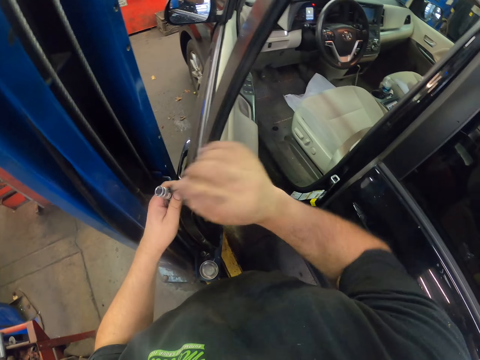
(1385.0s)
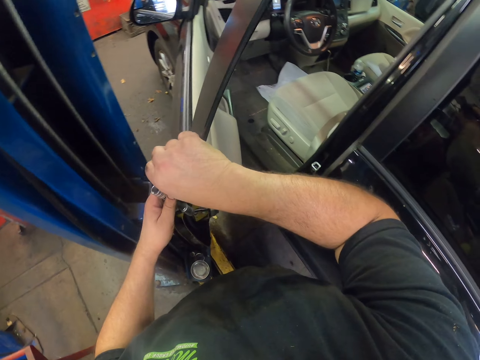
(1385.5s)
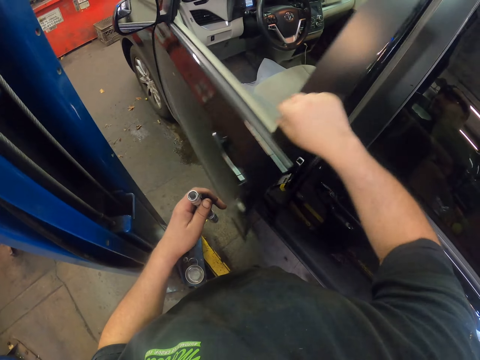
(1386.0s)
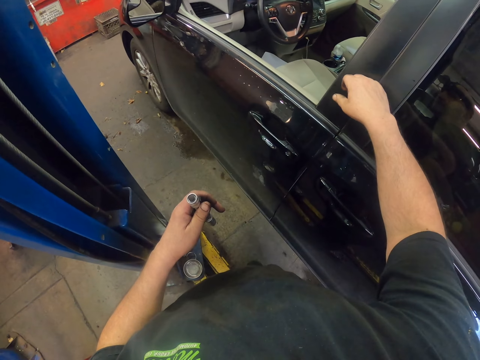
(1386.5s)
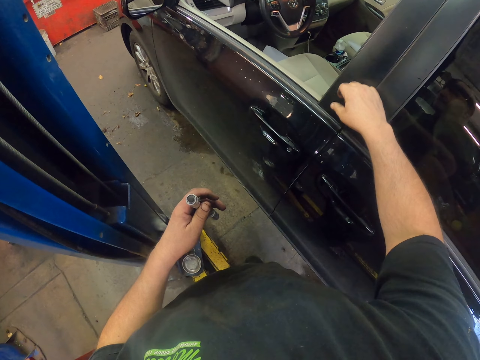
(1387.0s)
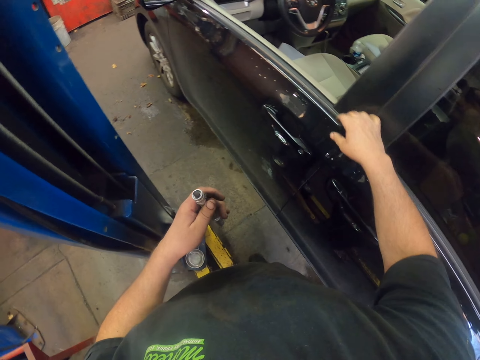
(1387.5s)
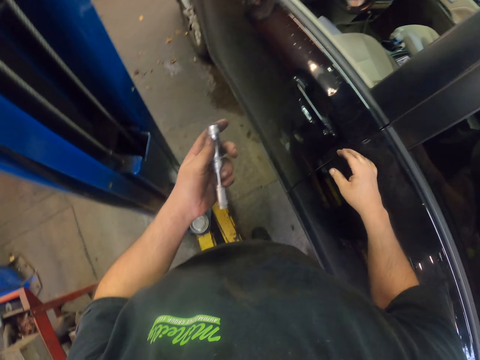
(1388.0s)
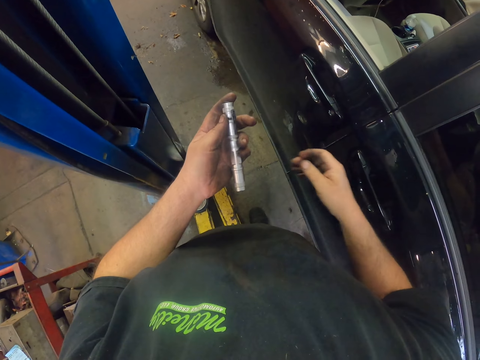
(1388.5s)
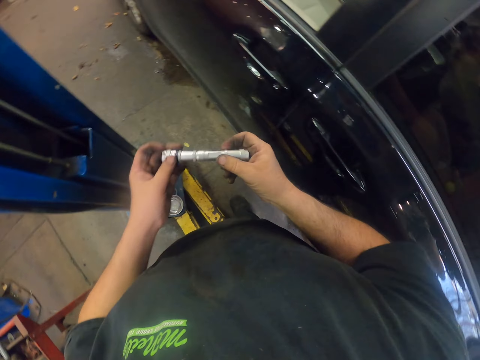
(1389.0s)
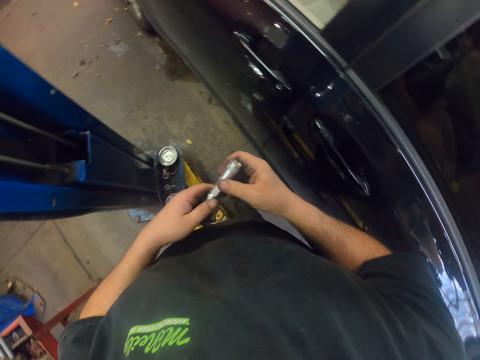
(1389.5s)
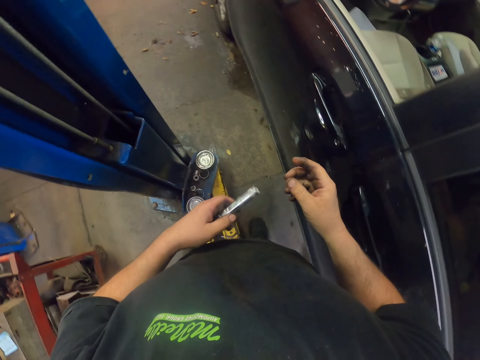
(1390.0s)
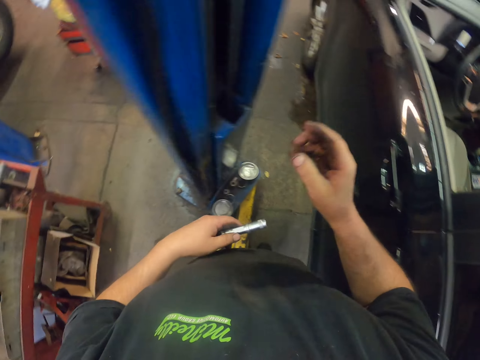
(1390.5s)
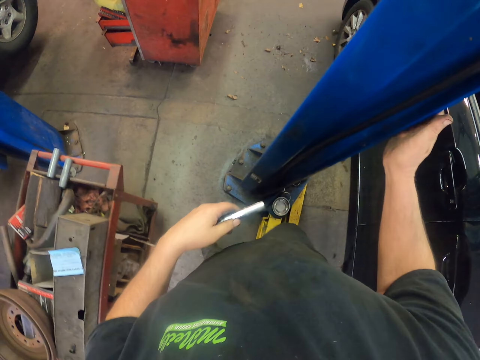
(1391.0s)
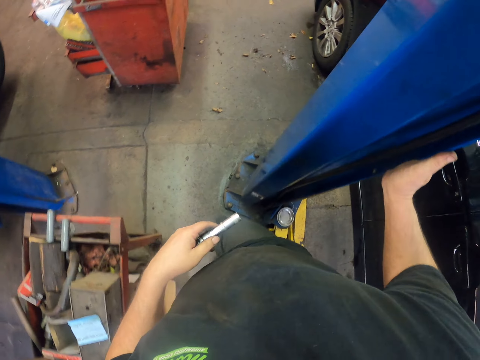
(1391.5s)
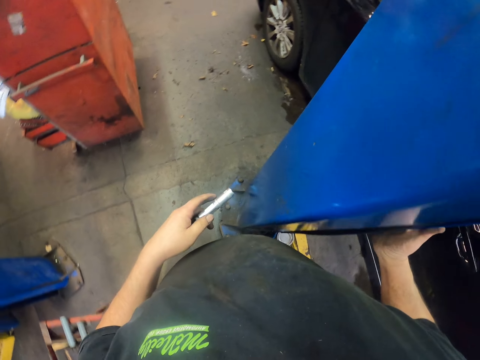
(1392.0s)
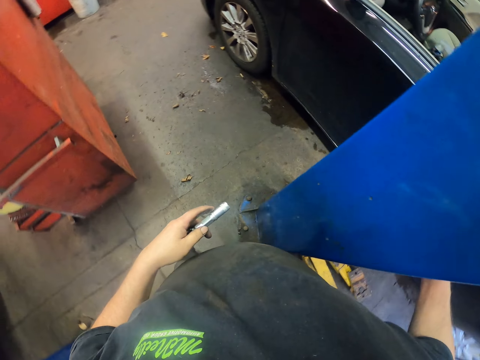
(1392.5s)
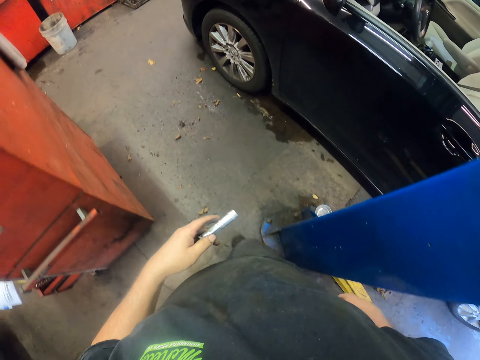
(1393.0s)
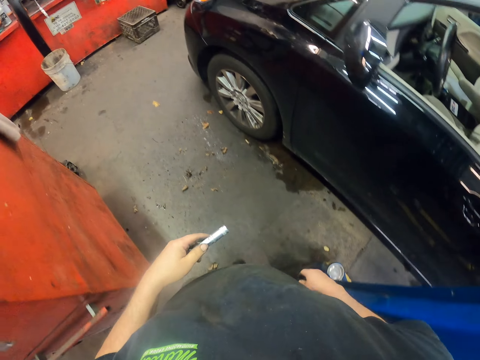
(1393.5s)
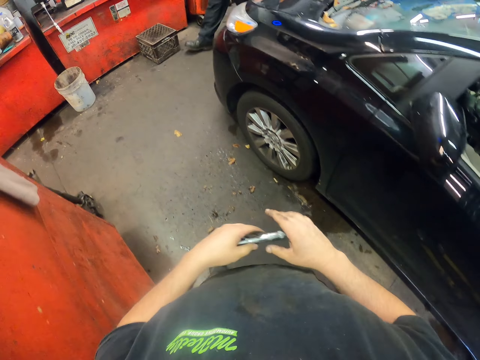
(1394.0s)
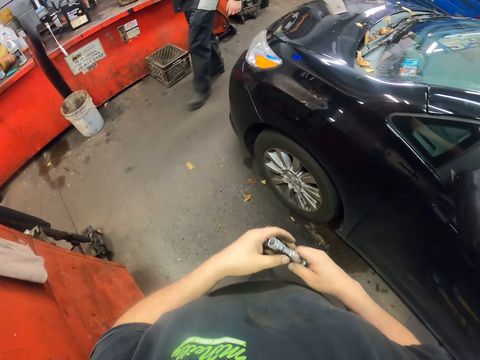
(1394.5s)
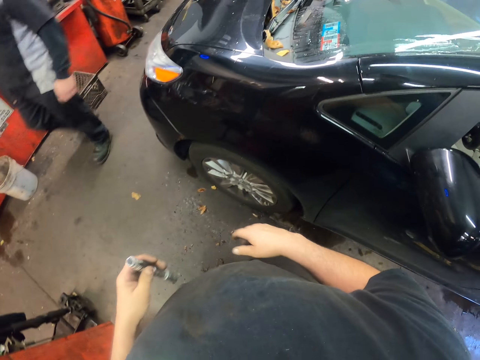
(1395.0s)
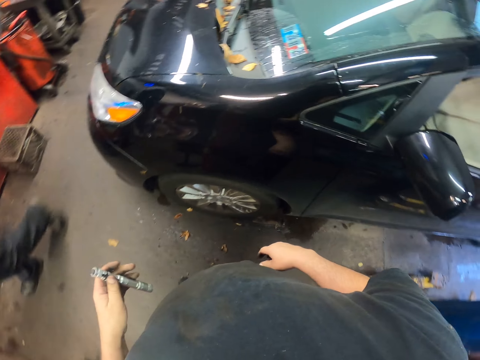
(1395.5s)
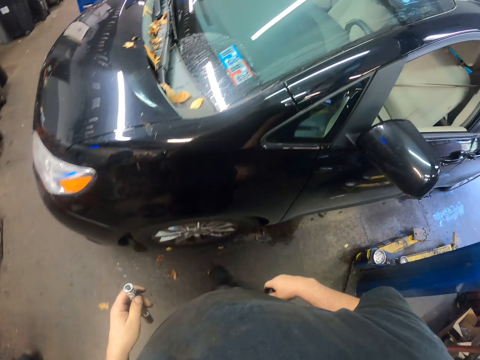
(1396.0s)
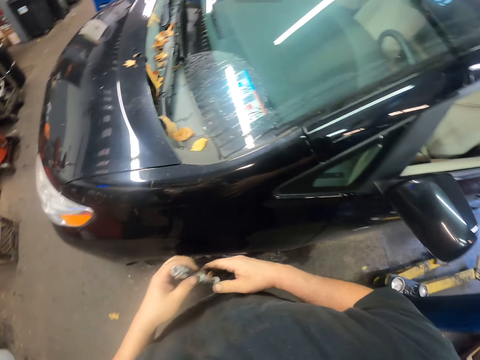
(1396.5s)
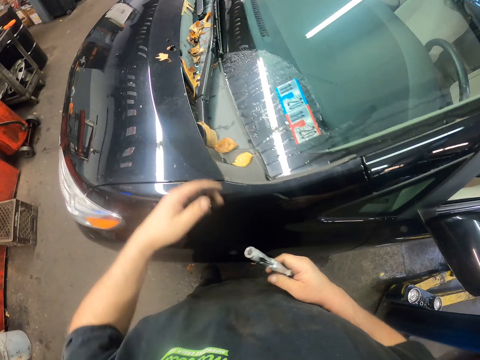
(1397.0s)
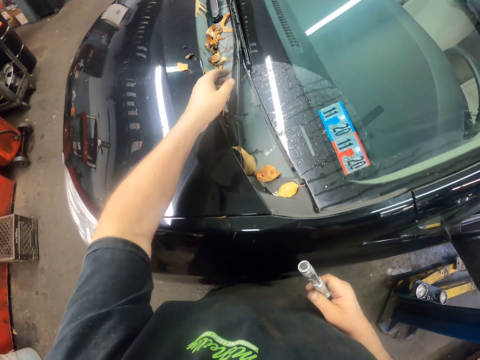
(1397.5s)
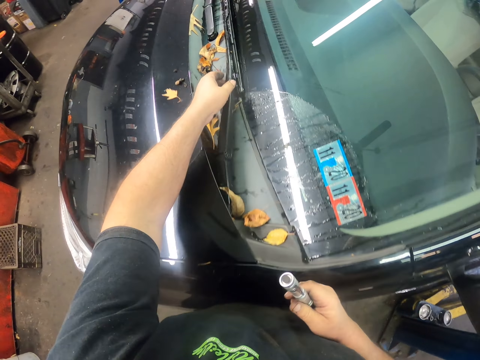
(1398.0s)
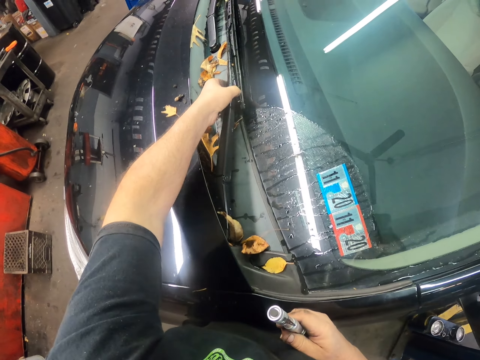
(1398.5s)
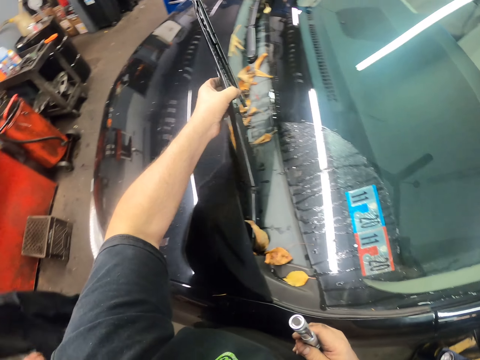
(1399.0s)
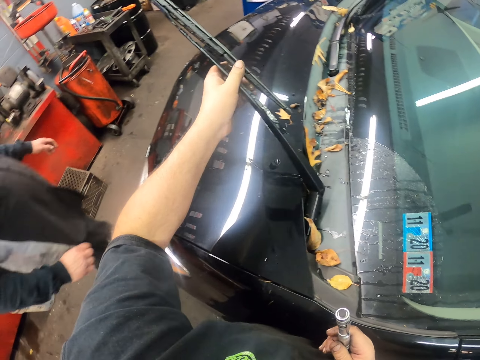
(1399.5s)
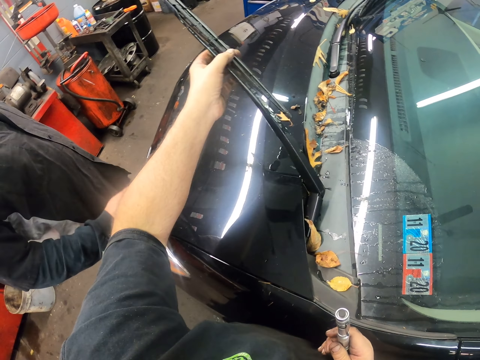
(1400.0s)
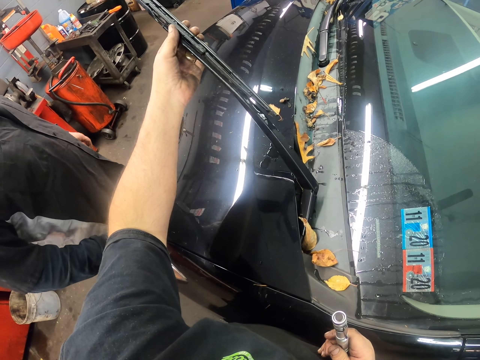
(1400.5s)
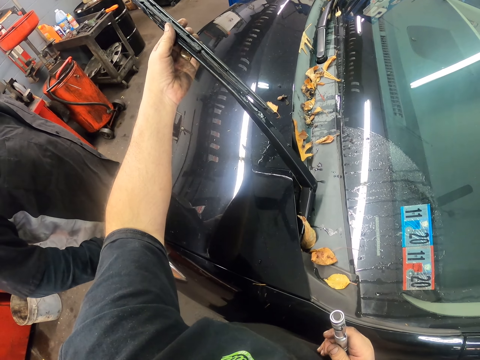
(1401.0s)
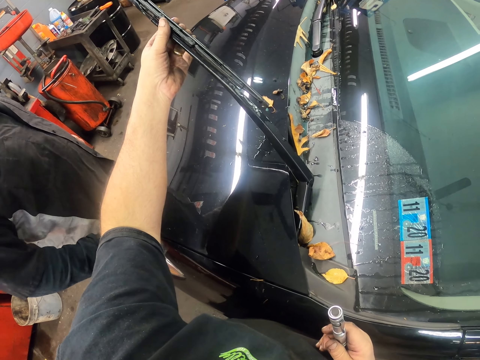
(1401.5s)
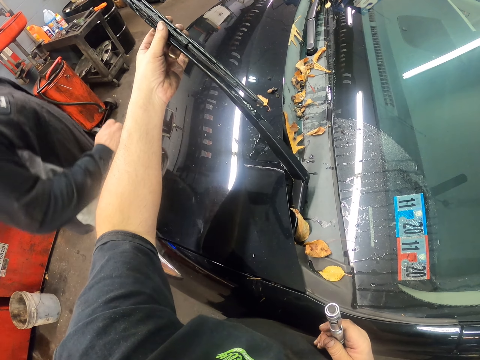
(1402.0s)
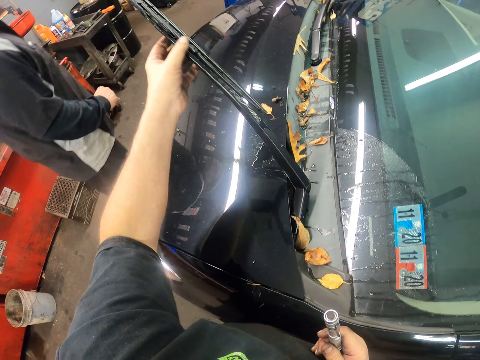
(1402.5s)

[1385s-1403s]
The camera wearer closes the door. They hold the flashlight. They hold the pillar. They walk around the car. They hold the windscreen wiper. They check the wiper.

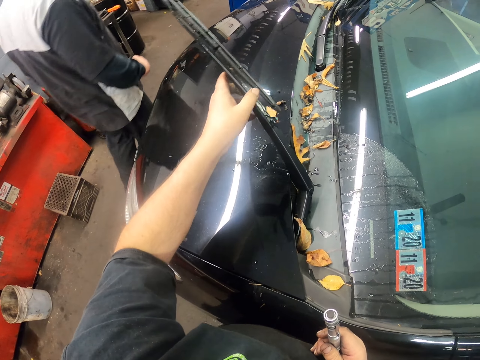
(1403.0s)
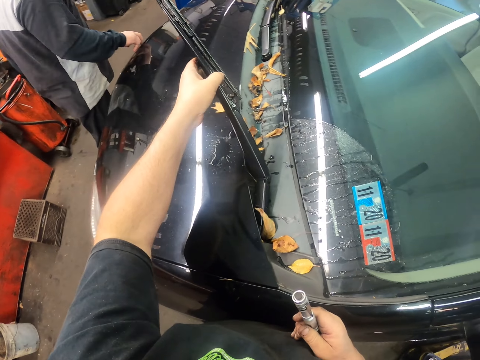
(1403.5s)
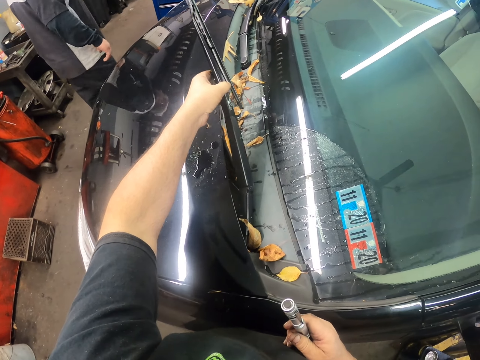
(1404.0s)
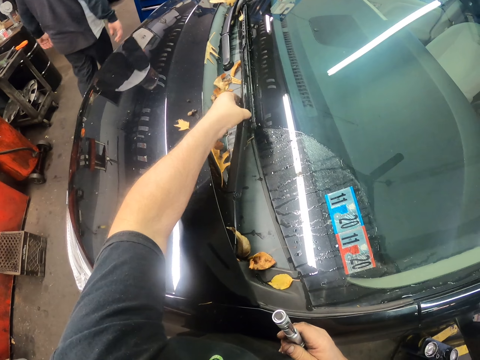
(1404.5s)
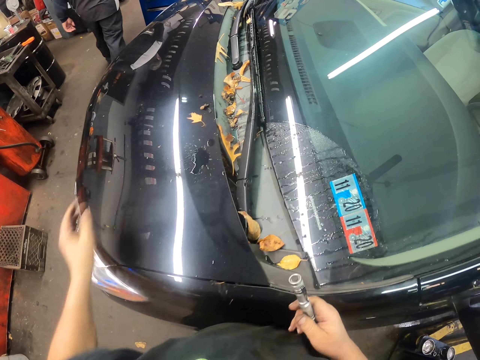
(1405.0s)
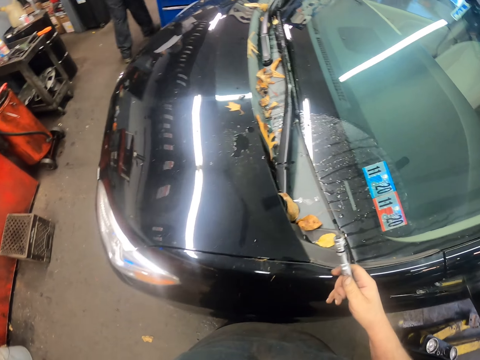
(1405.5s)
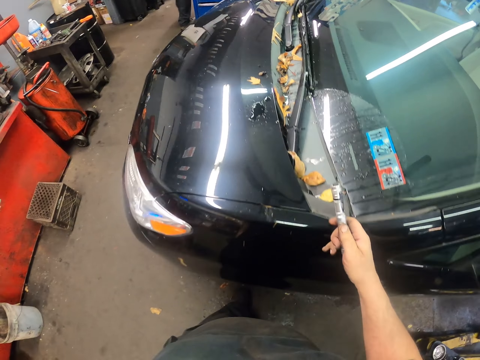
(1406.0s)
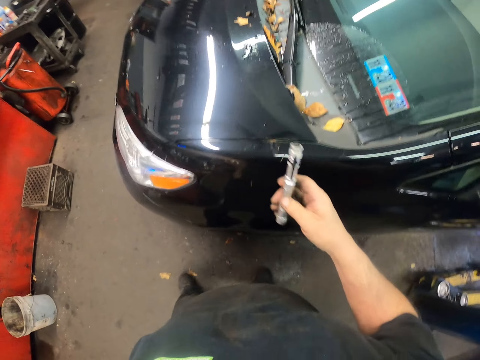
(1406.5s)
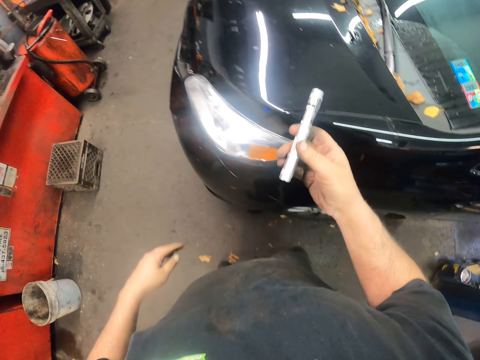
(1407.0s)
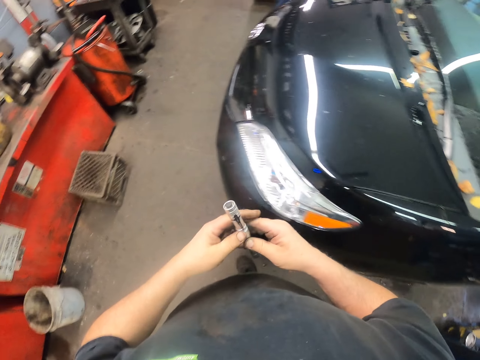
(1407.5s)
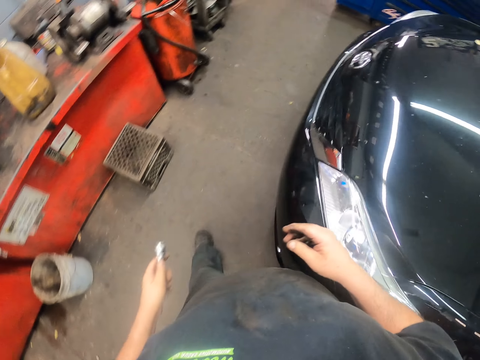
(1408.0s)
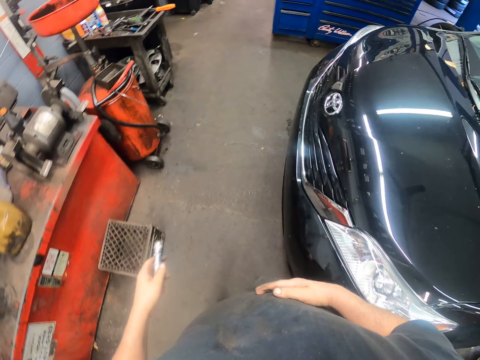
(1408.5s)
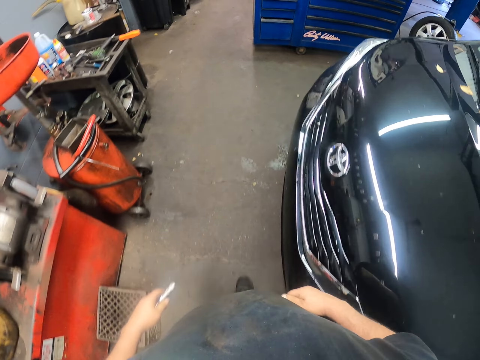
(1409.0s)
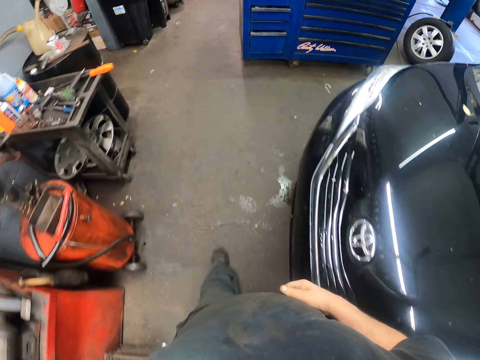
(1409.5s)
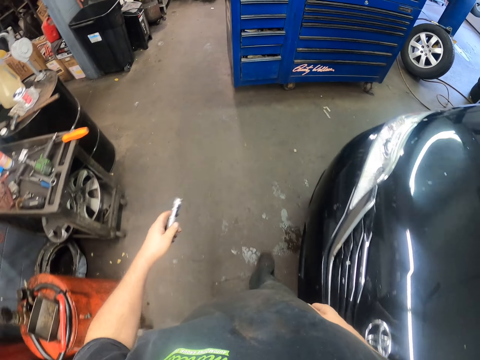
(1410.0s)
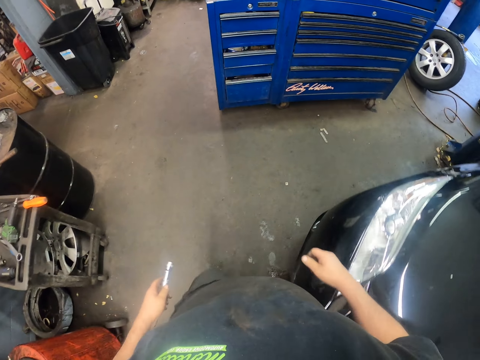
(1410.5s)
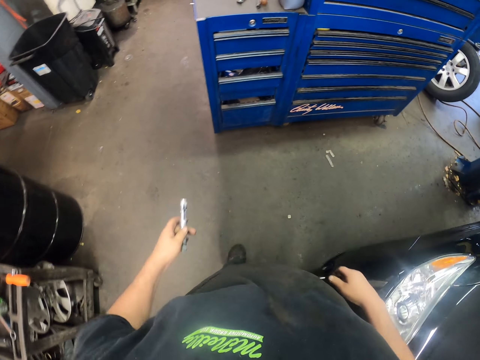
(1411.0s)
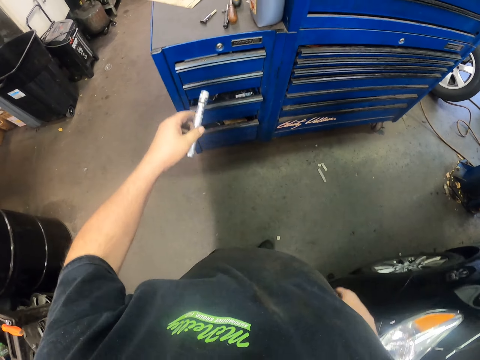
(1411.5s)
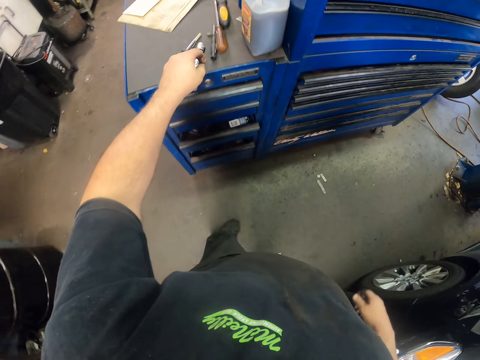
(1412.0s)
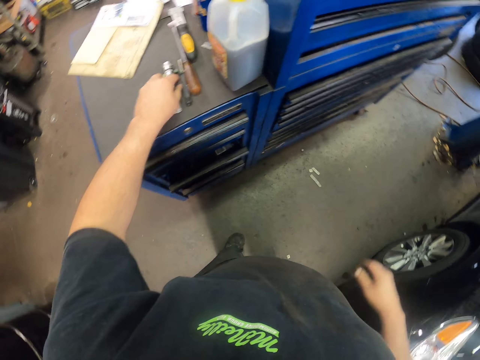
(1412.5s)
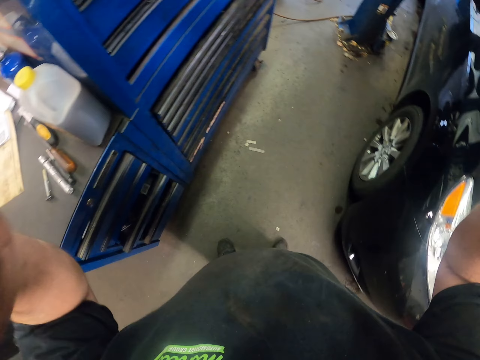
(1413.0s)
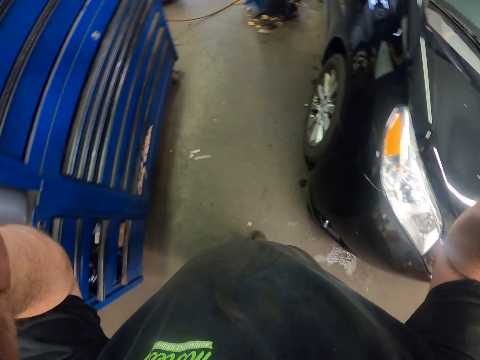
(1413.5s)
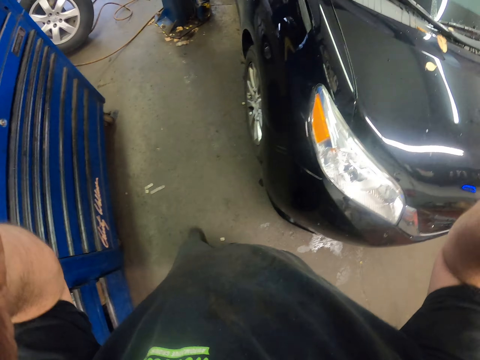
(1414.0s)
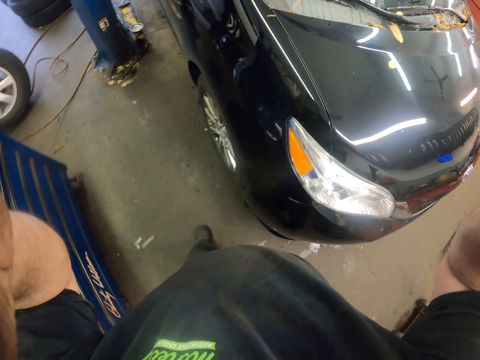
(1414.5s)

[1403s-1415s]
The camera wearer drops the wiper. They walk around the car. They put the flashlight on the drawer. They hold the camera.
